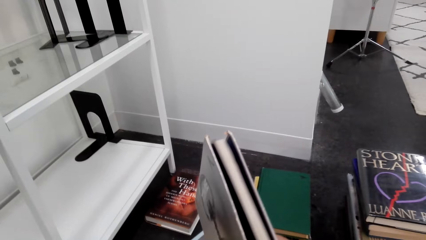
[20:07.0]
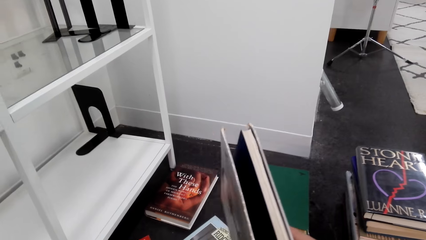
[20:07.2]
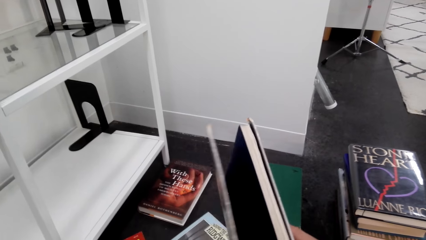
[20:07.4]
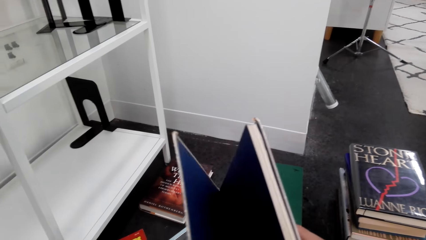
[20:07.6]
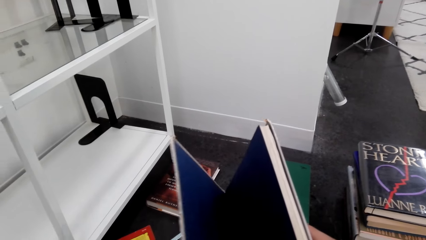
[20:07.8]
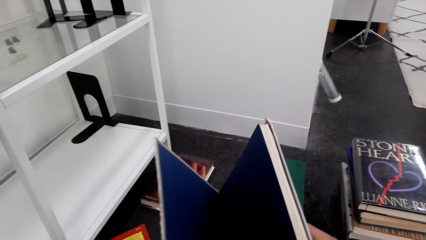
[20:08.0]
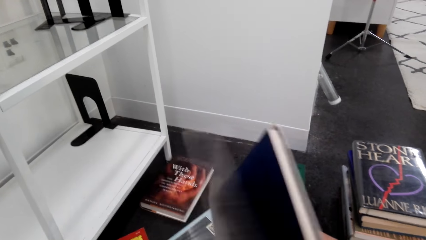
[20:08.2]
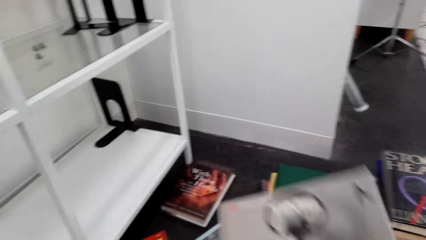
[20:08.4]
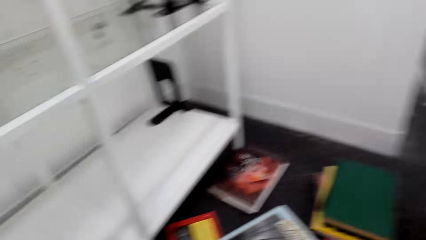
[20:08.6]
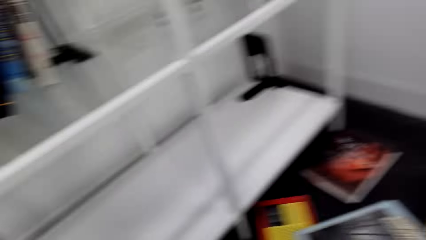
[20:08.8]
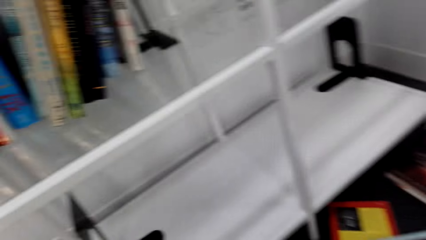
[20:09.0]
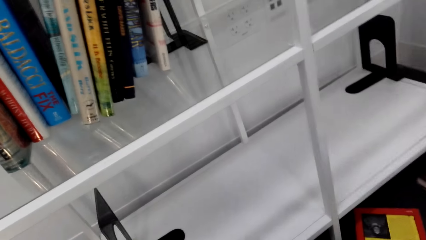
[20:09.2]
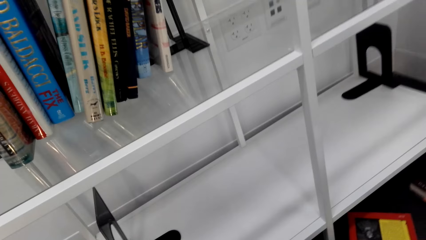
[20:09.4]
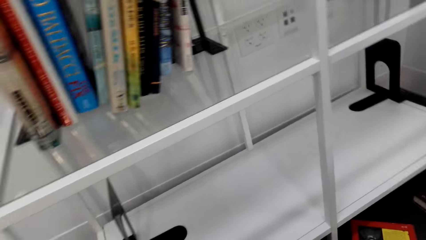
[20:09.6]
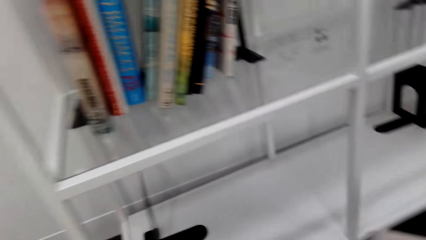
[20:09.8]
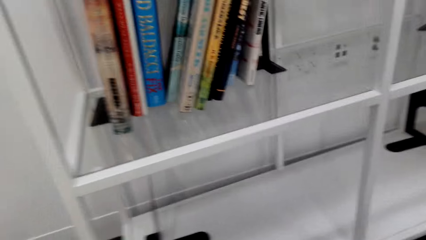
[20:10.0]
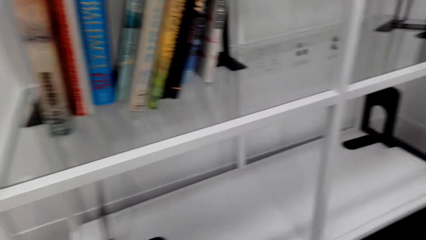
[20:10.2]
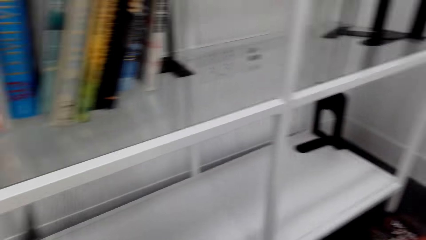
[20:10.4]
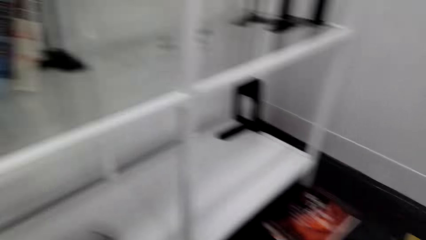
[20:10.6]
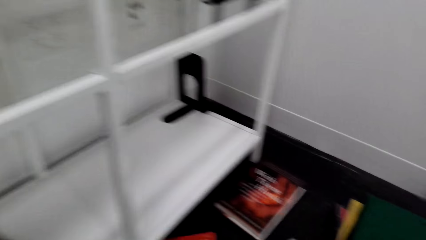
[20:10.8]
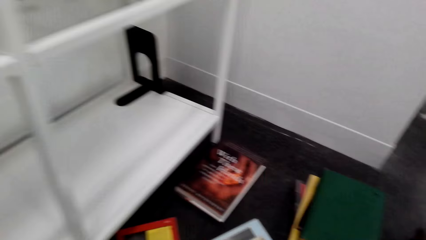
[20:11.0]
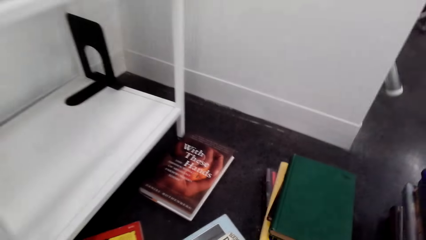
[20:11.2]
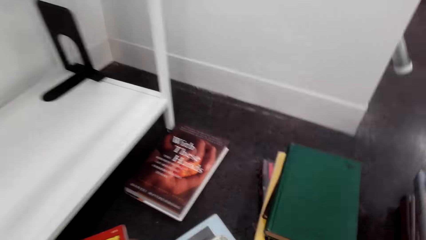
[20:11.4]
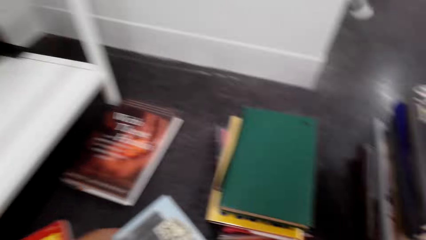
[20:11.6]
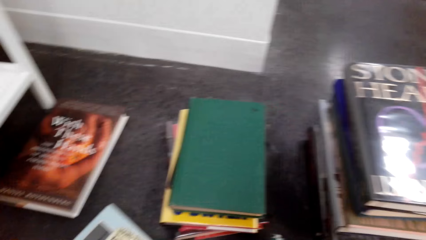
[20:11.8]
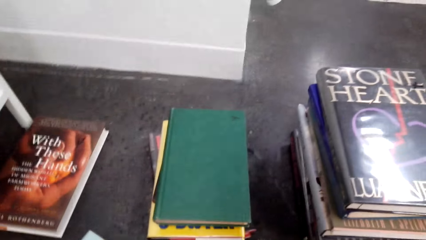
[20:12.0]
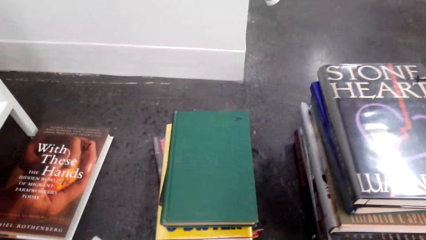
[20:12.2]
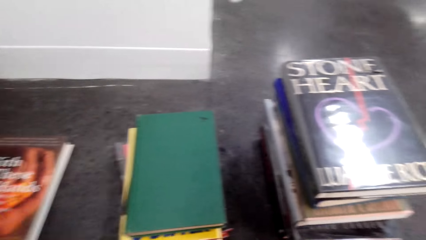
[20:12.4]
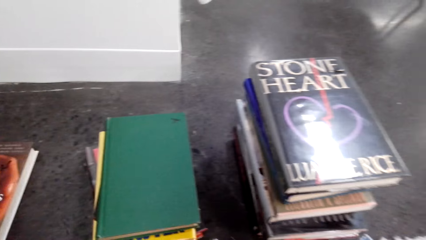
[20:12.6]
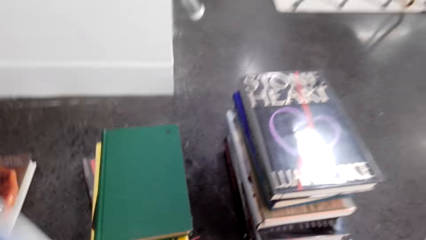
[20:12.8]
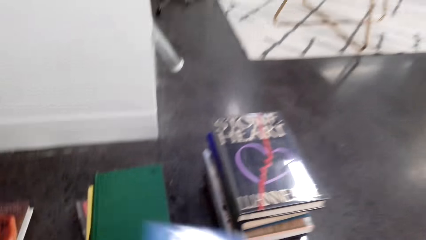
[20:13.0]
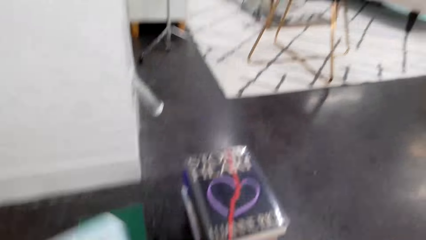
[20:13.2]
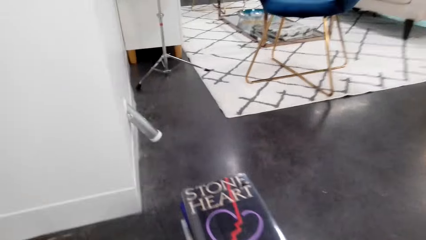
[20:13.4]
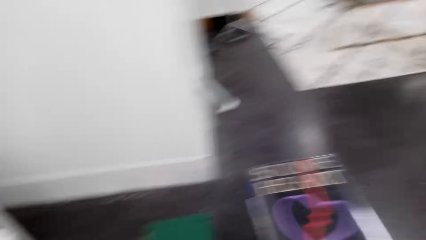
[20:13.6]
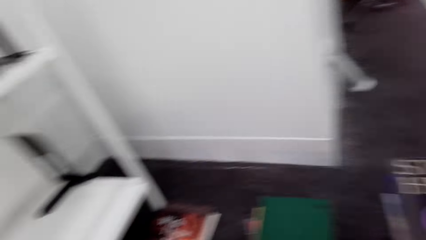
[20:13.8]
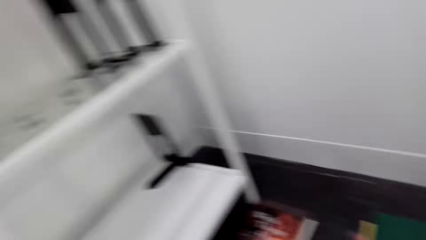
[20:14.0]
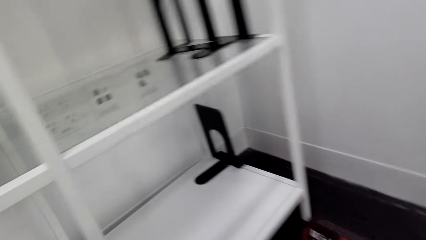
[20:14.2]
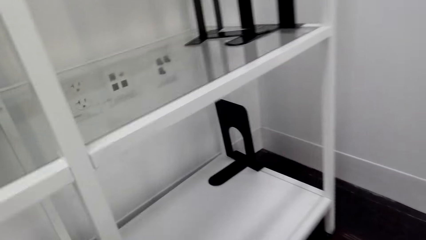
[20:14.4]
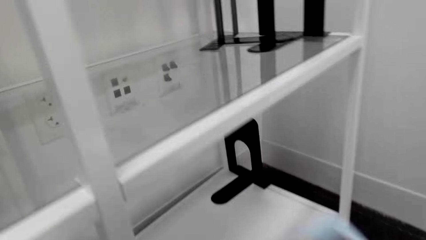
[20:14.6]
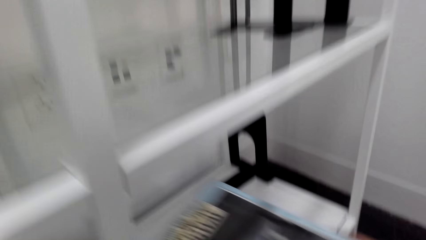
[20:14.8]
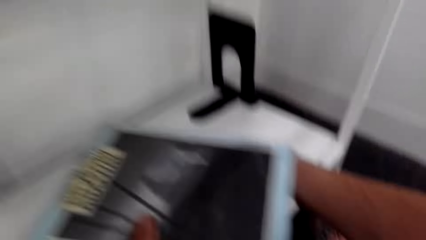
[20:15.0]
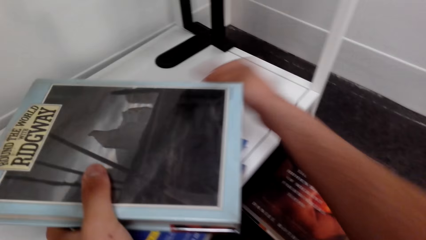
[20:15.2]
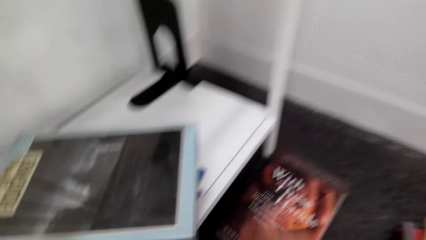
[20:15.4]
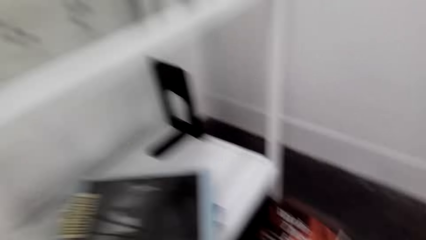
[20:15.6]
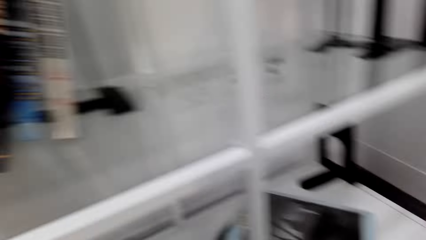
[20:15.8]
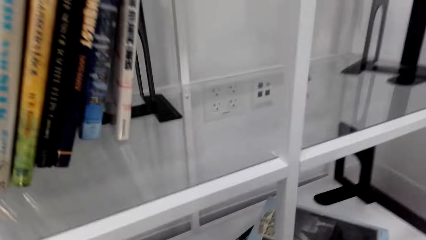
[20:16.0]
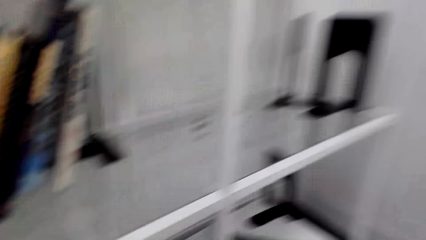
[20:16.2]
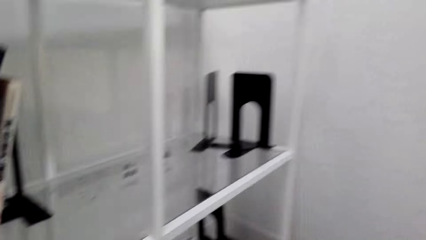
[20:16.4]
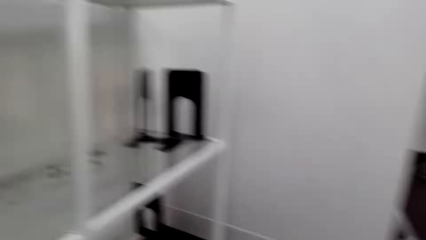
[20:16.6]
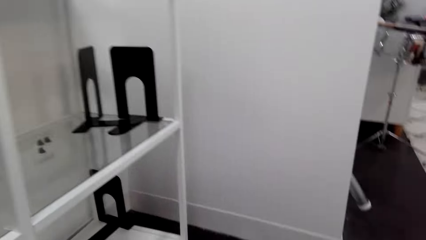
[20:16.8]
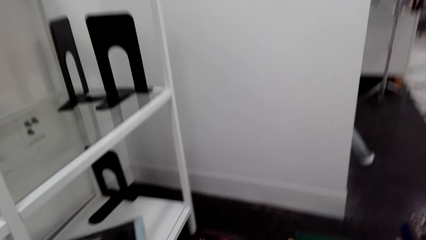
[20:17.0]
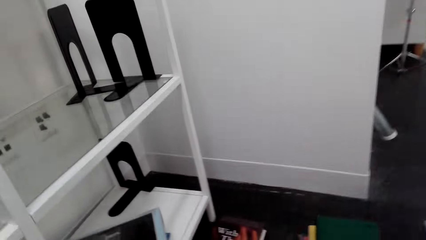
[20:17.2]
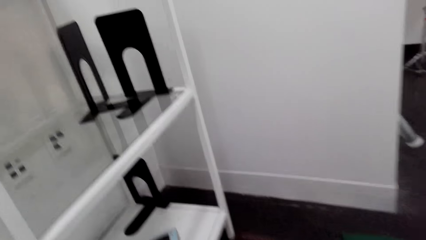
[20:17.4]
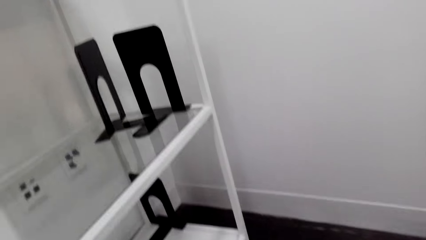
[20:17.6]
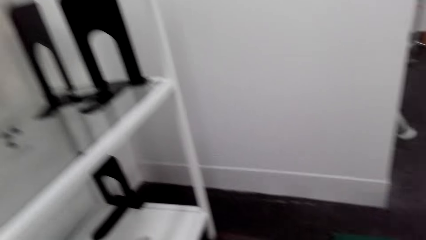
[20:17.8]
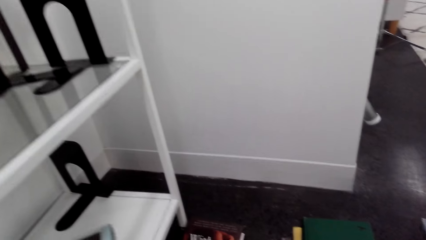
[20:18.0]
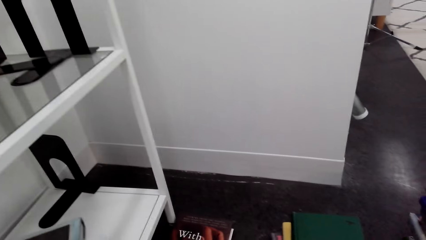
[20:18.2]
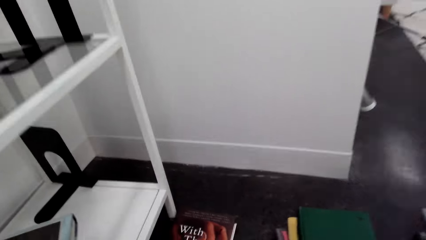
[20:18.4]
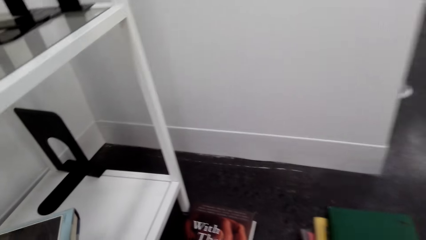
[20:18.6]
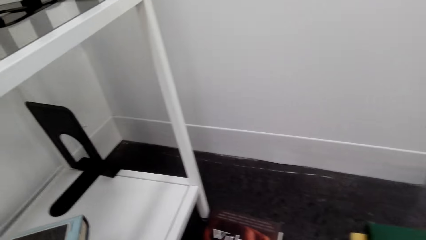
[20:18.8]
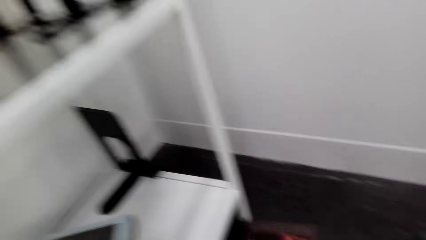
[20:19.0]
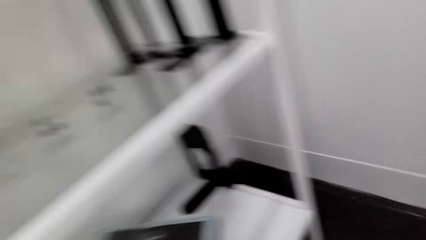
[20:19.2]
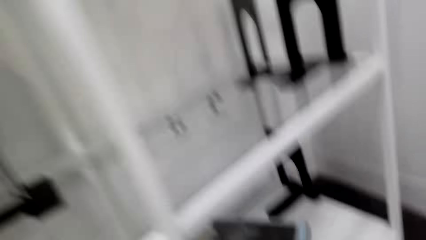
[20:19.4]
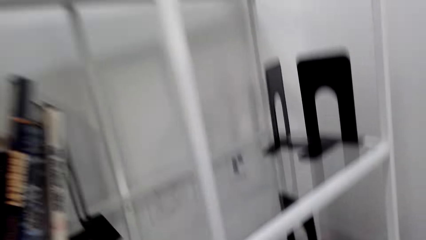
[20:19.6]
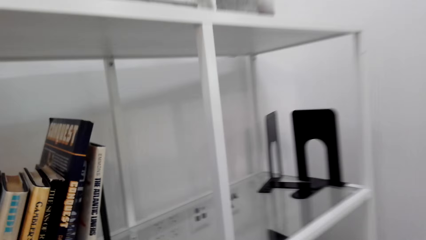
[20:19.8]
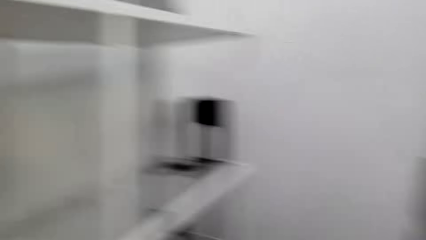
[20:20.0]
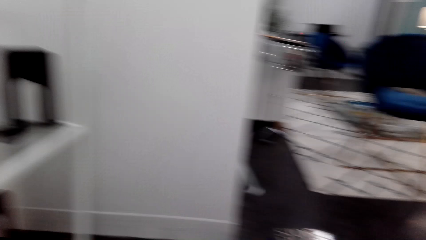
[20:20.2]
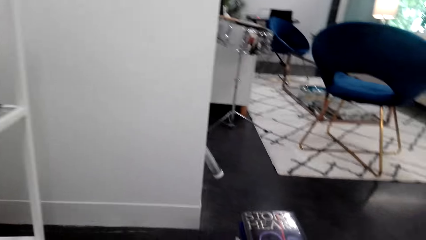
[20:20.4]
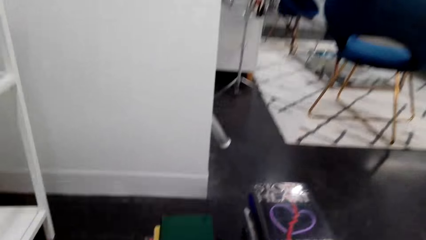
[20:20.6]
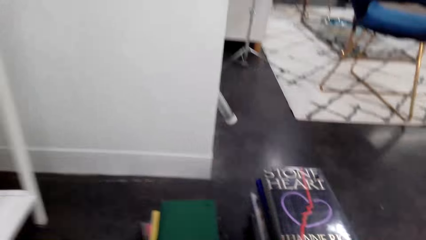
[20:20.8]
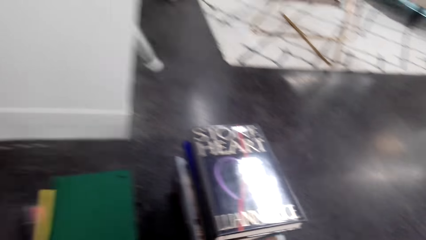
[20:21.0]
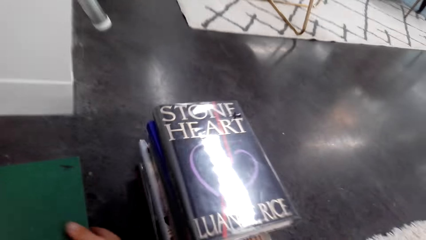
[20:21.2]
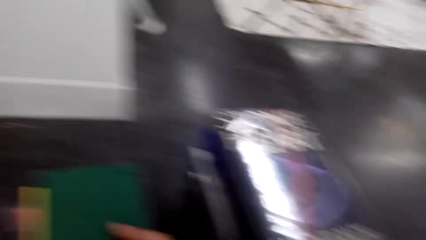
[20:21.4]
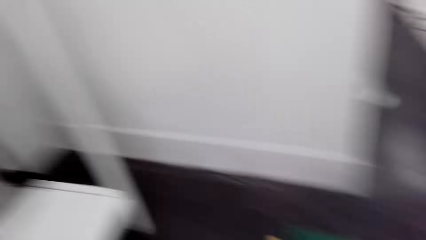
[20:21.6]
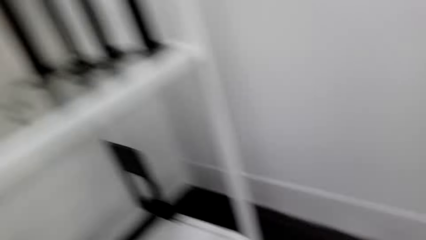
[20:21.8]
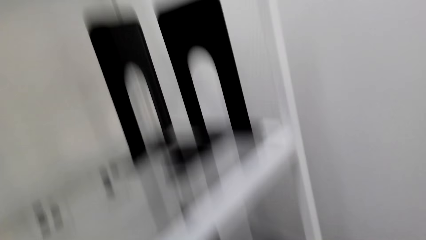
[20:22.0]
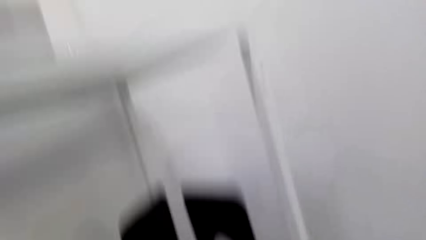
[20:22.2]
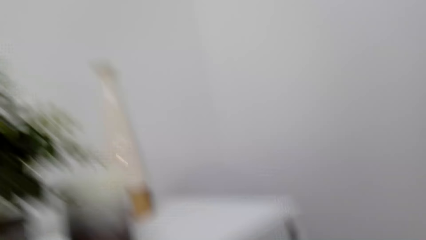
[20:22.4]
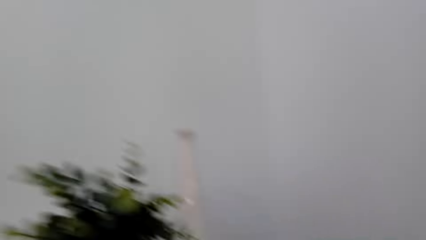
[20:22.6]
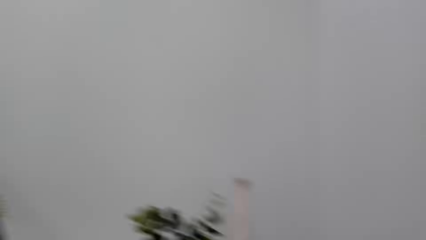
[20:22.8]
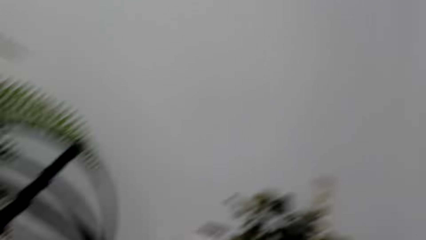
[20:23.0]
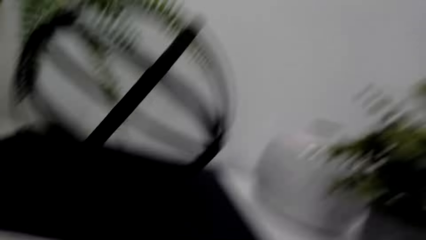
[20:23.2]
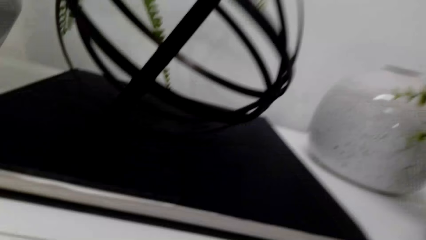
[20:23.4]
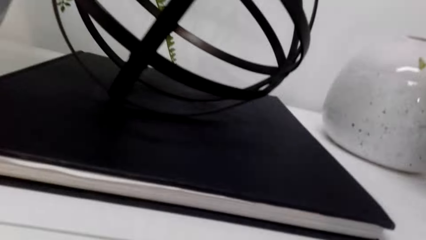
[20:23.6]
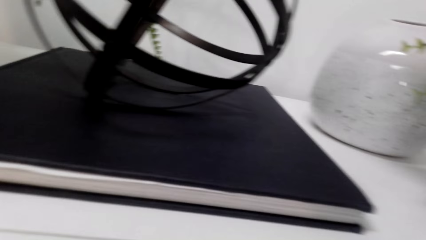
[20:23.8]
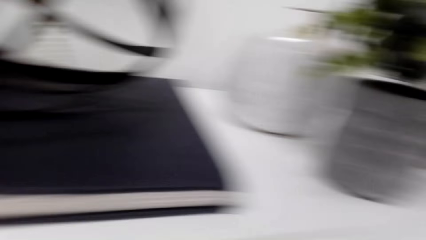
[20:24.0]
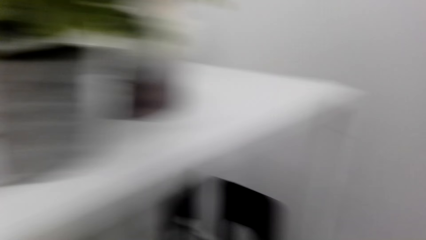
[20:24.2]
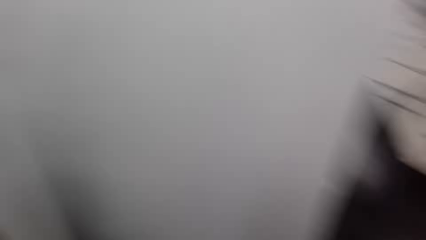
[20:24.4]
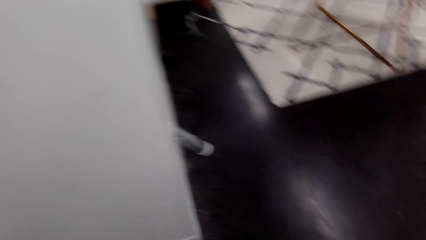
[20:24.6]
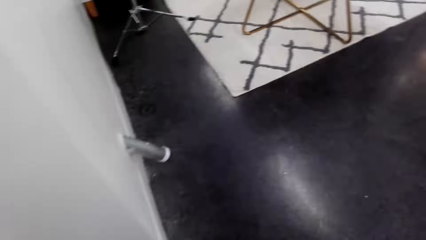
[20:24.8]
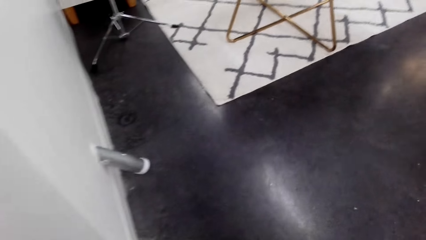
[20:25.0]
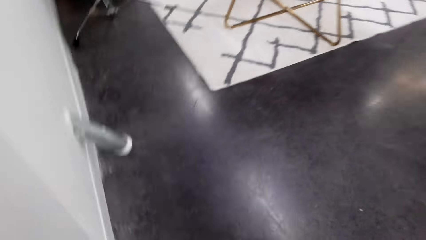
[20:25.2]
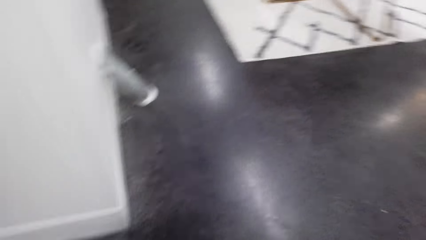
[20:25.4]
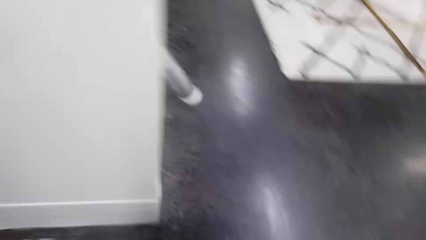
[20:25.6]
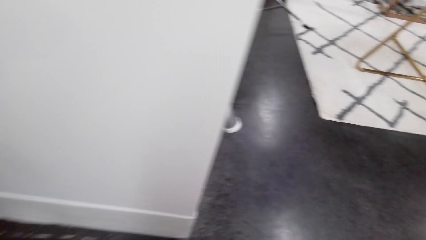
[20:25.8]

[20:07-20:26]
The camera wearer opens a book. They pick up a book. They put books on a shelf.
